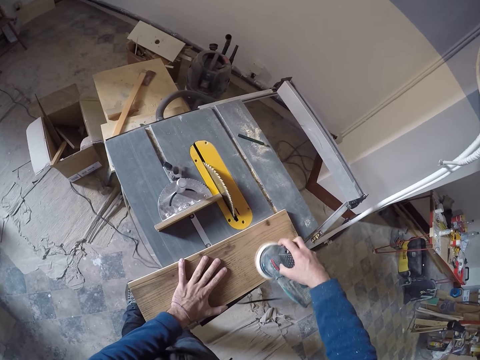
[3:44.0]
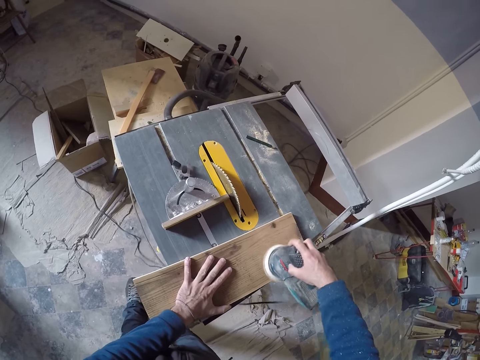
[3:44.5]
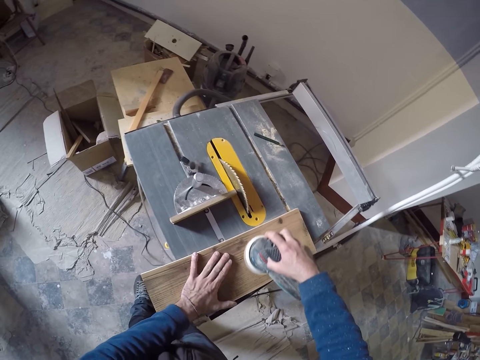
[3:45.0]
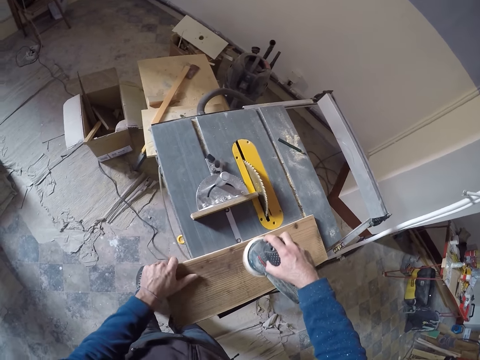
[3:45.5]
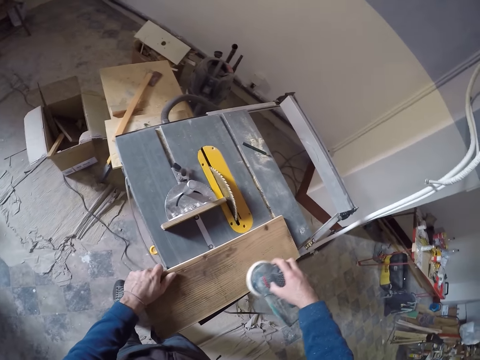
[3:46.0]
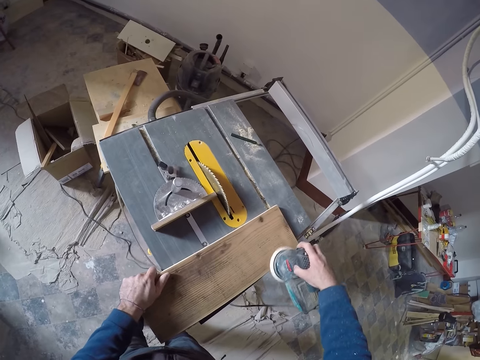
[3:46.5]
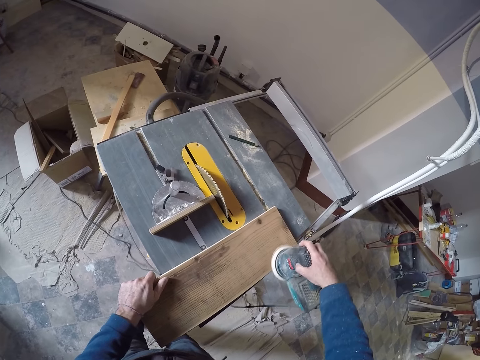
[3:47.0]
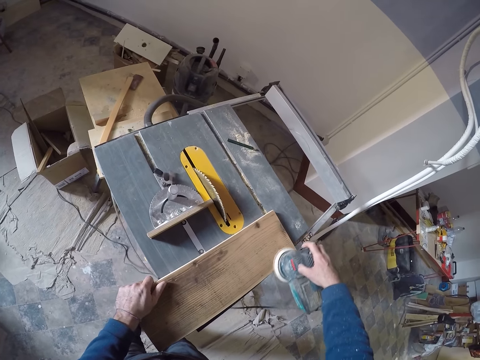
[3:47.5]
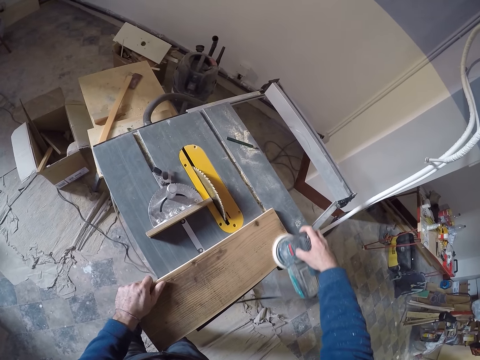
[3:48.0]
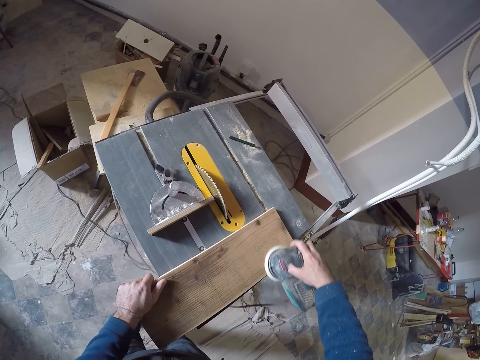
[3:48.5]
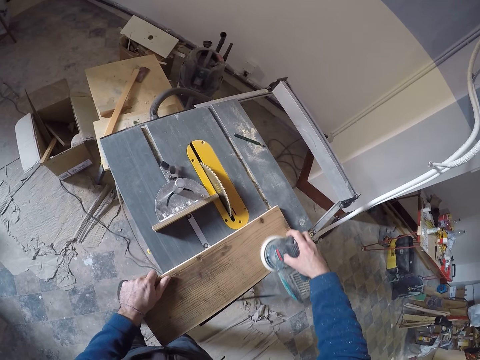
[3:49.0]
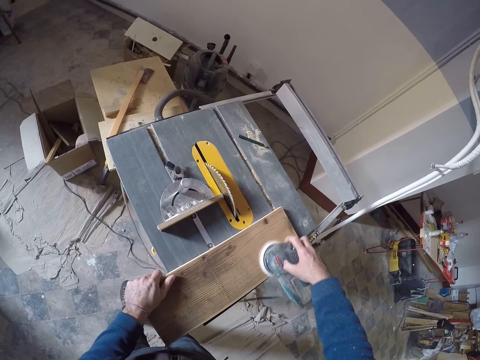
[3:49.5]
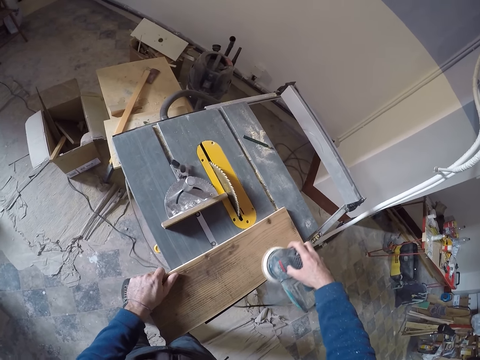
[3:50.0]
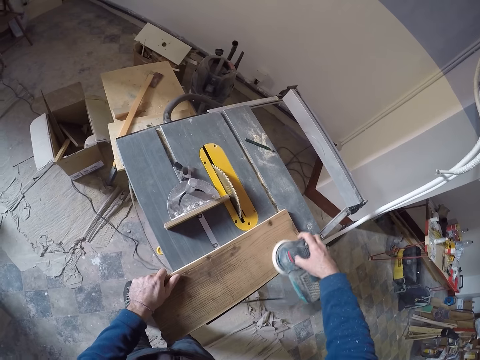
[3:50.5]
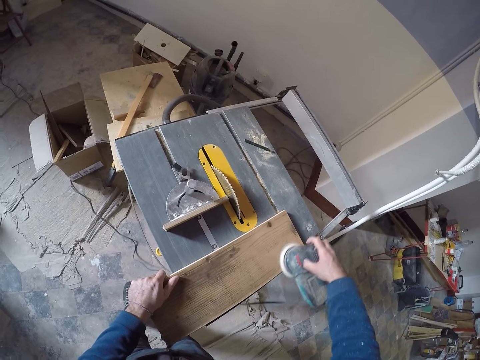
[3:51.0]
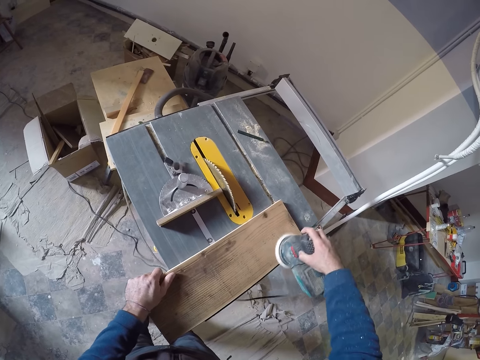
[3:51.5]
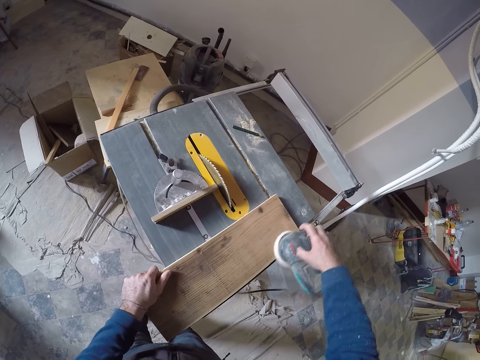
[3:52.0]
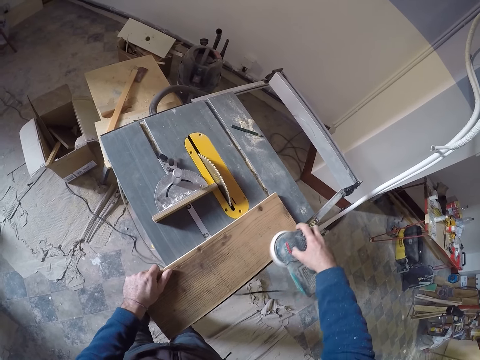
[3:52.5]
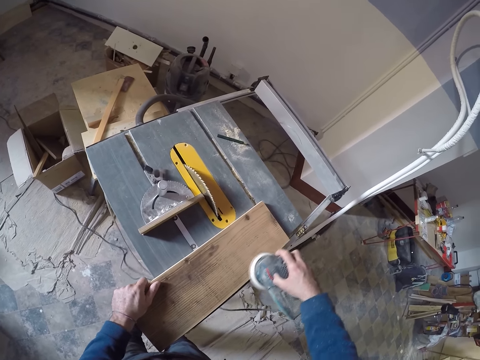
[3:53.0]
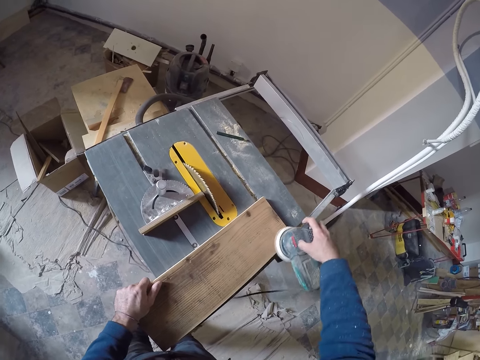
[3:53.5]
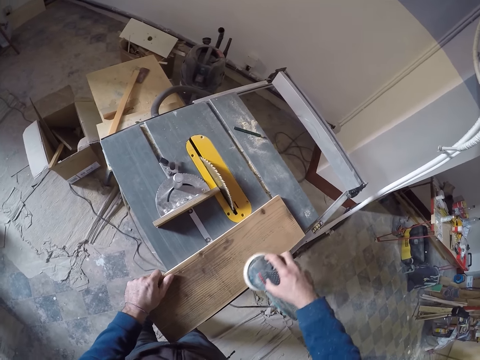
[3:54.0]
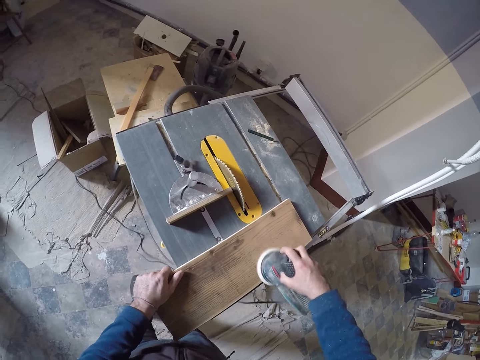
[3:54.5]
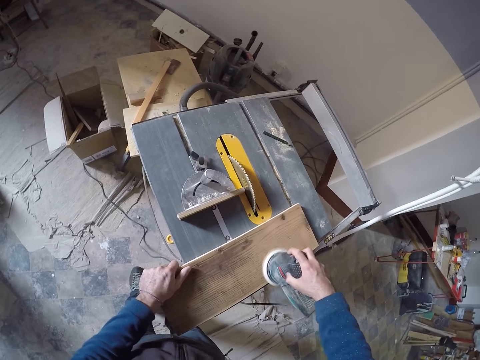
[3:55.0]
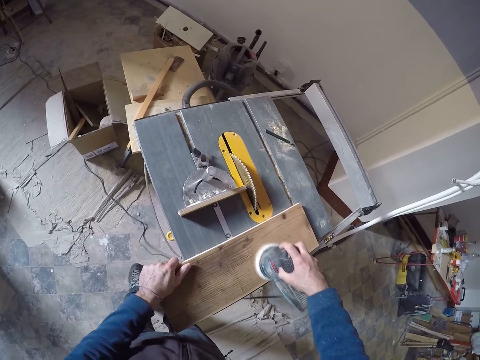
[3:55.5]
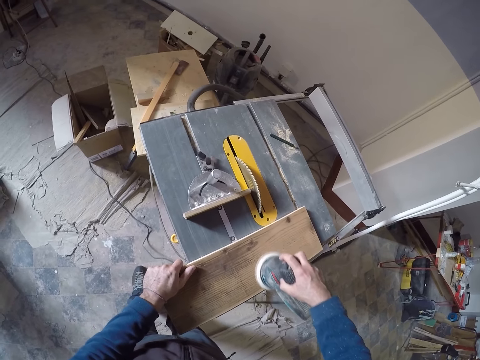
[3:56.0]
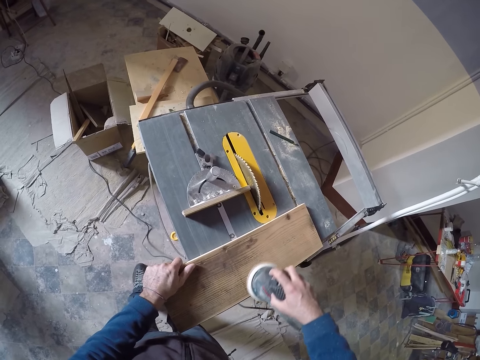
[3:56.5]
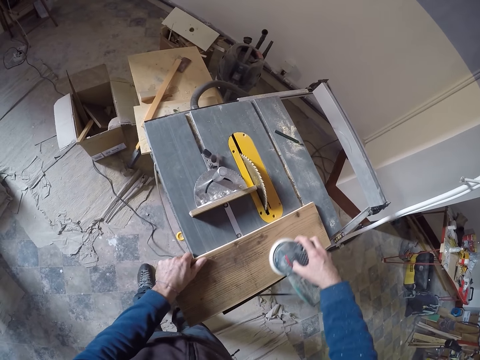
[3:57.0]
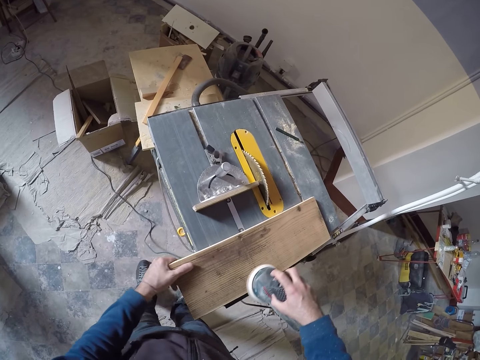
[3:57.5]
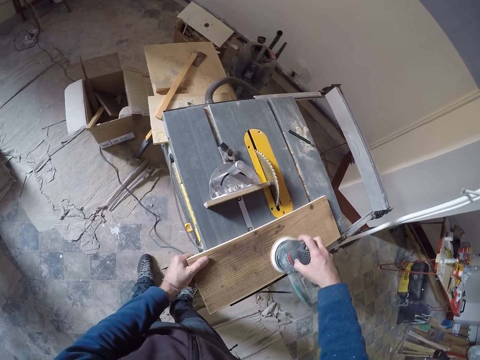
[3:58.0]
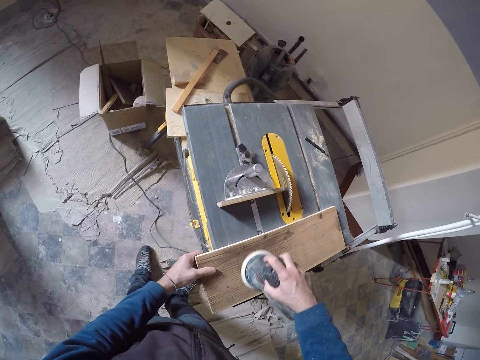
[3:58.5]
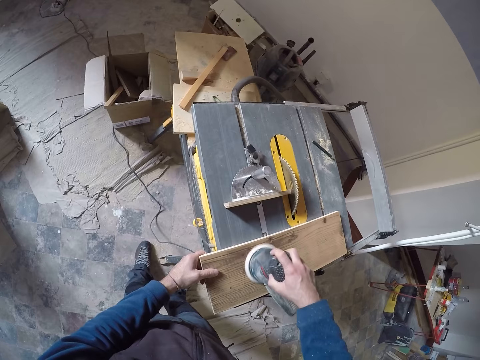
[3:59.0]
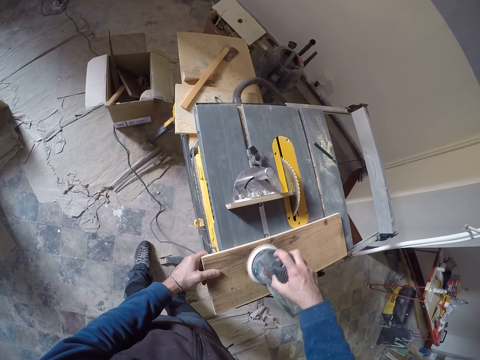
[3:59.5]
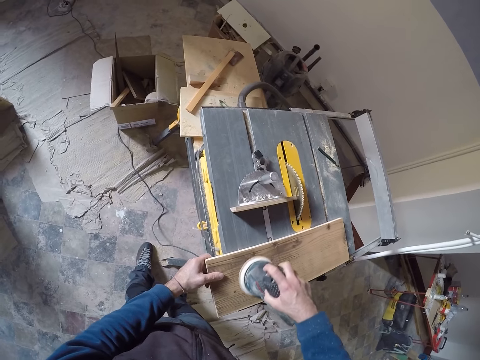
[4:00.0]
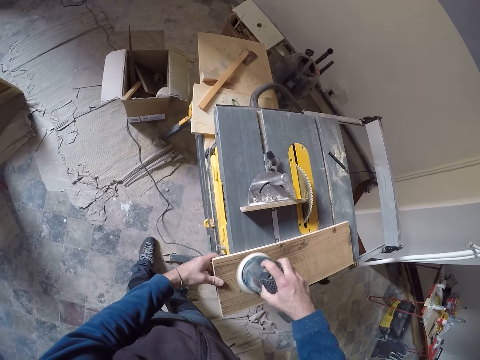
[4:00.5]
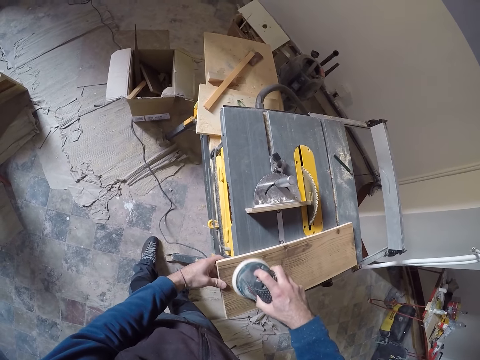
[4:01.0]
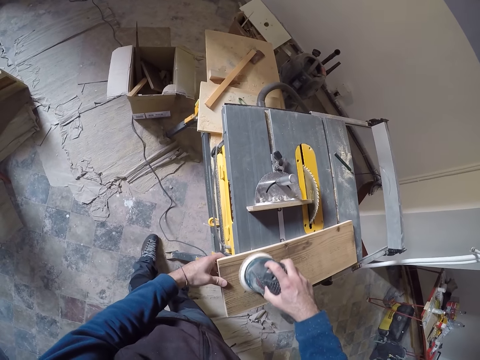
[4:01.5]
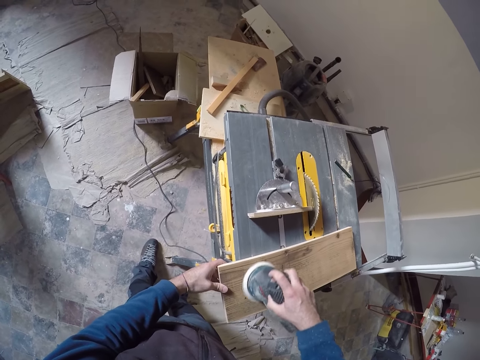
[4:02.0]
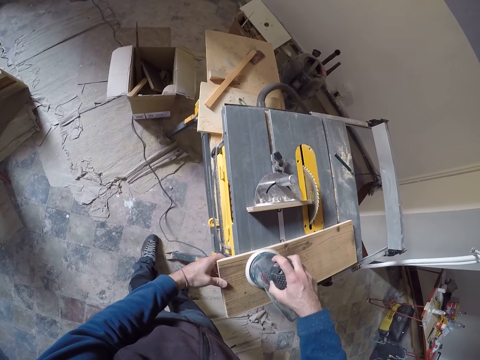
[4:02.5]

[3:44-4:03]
The camera wearer adjusts the wood. They smoothen the wood with a sandpaper machine.

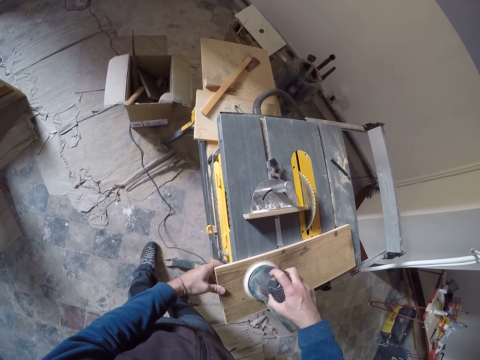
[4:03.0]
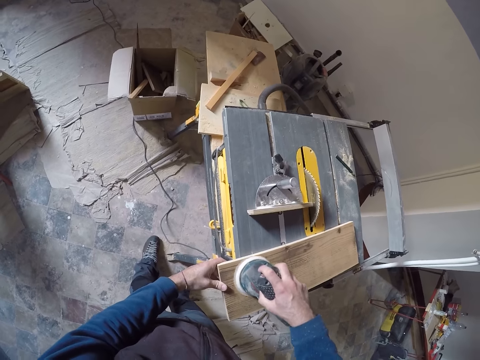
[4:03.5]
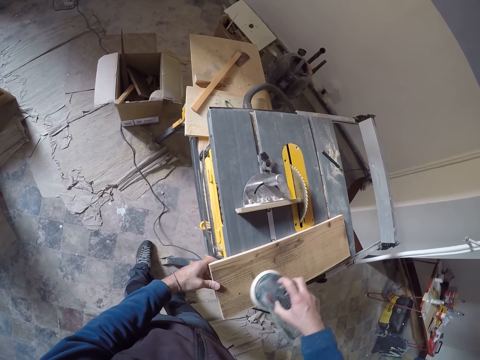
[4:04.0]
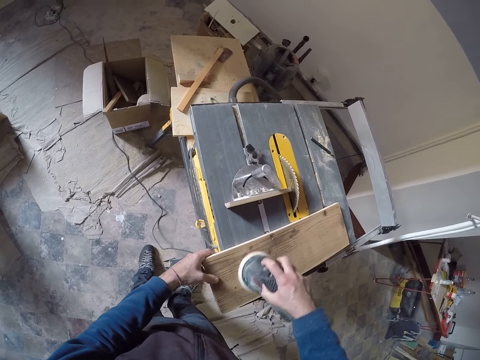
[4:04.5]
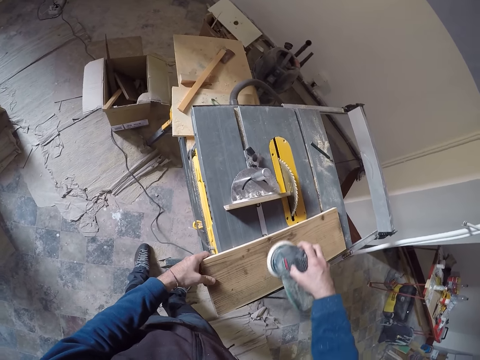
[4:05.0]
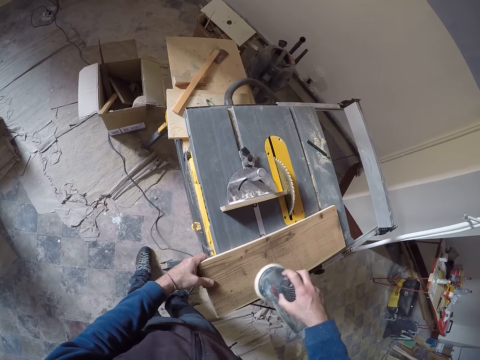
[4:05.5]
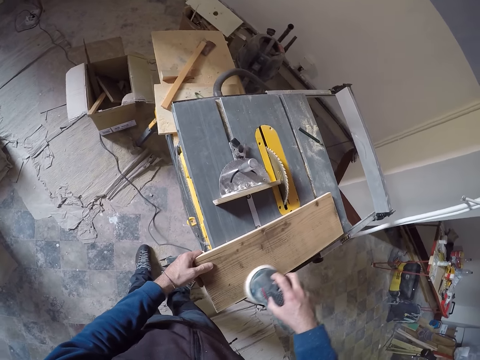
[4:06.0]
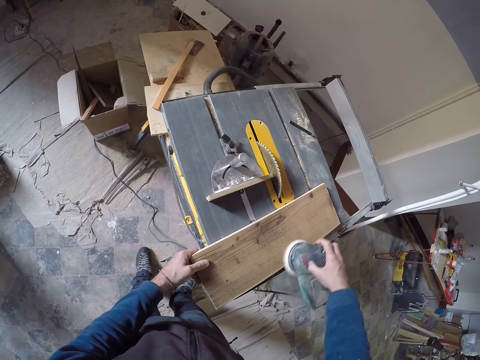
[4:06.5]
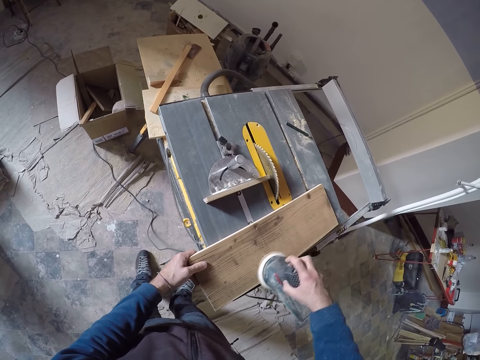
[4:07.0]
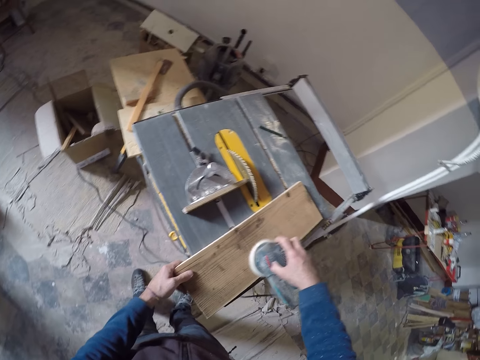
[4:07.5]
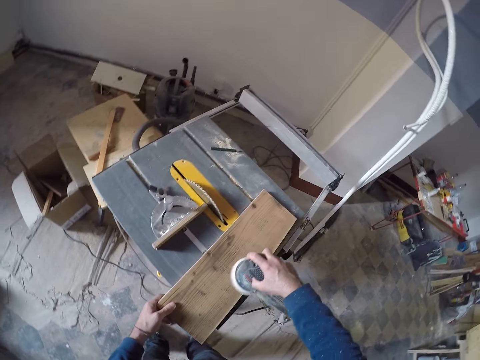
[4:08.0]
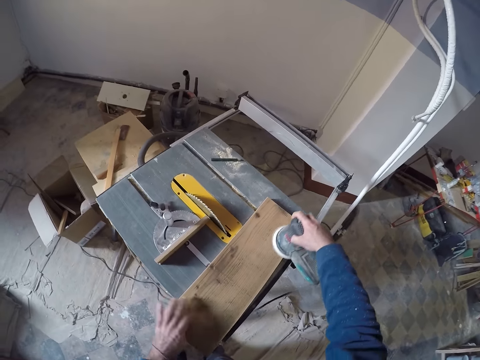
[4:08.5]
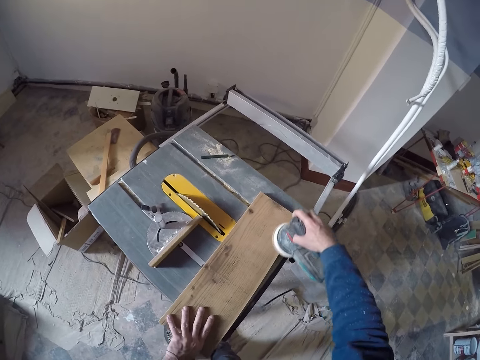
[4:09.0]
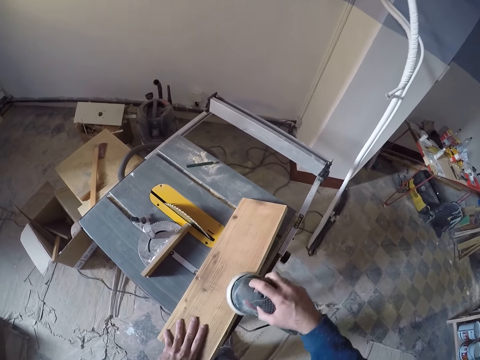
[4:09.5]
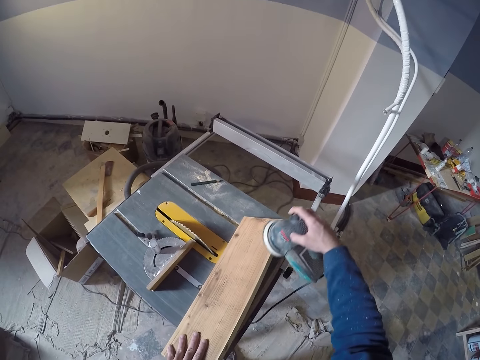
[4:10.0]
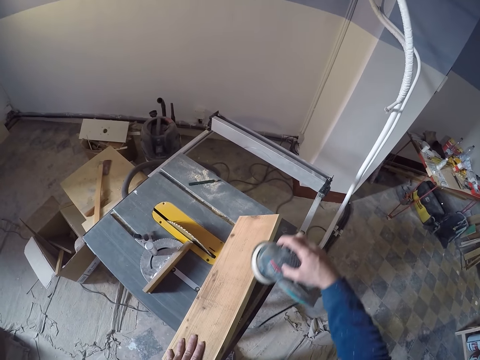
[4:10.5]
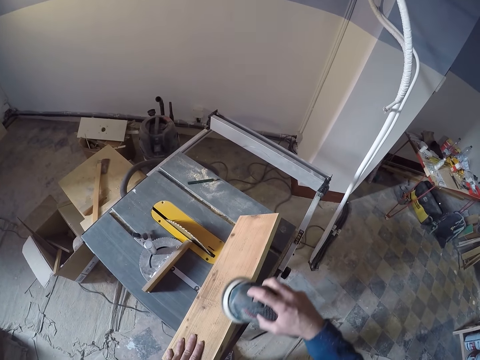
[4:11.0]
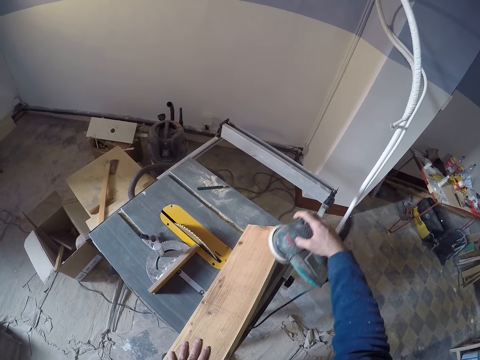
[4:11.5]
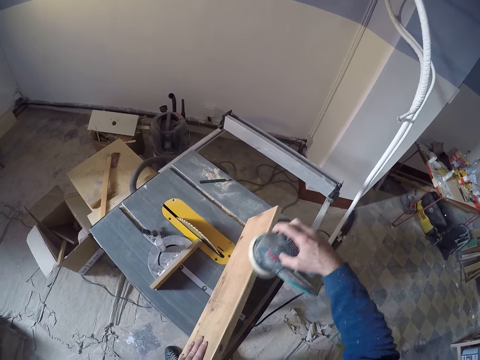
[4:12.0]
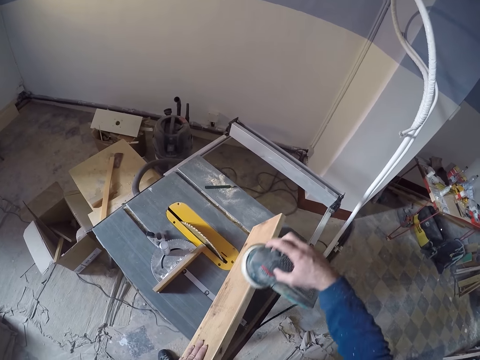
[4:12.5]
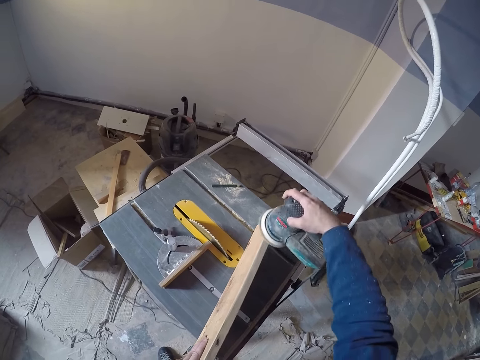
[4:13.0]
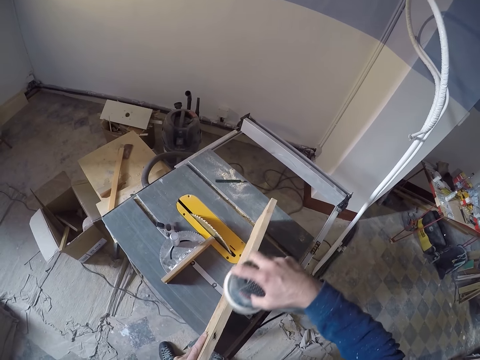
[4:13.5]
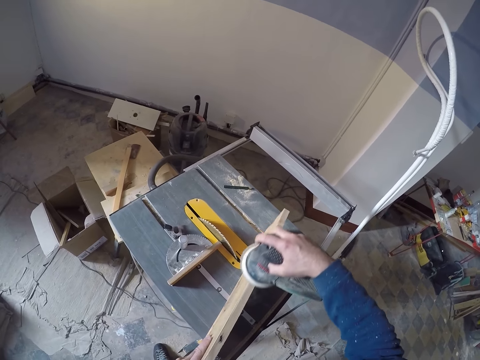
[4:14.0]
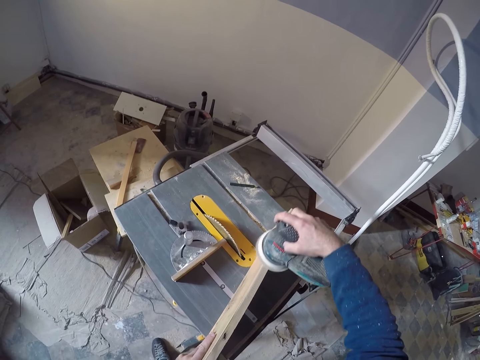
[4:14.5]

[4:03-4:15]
The camera wearer raises the wood.
